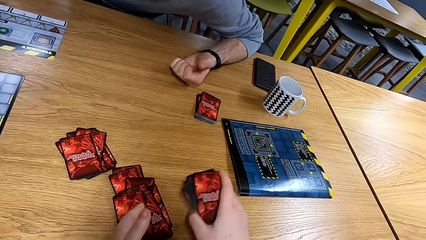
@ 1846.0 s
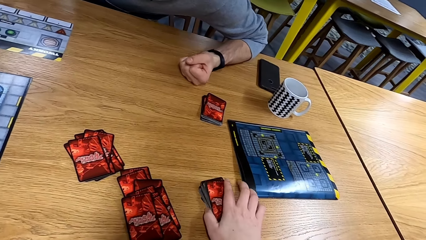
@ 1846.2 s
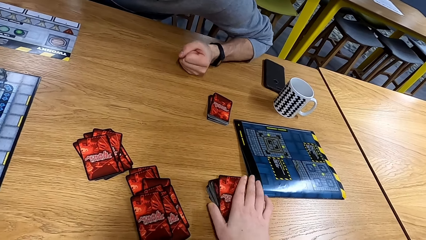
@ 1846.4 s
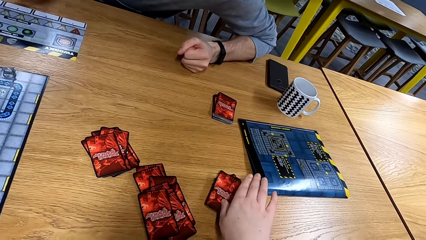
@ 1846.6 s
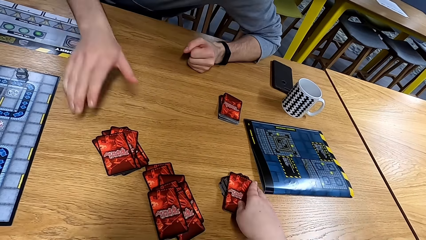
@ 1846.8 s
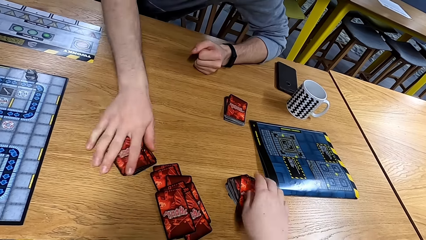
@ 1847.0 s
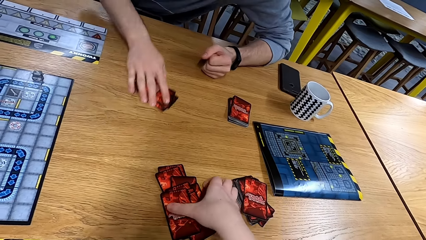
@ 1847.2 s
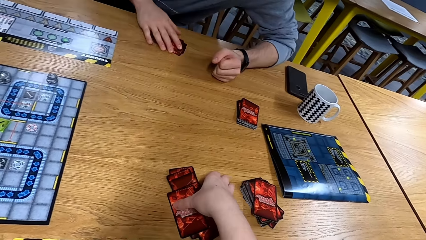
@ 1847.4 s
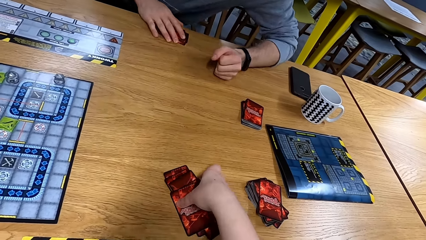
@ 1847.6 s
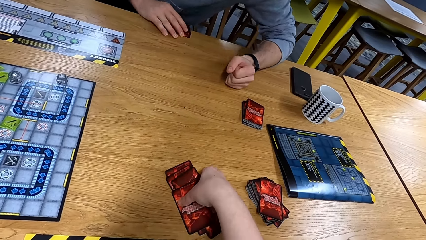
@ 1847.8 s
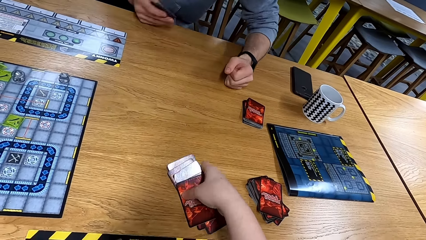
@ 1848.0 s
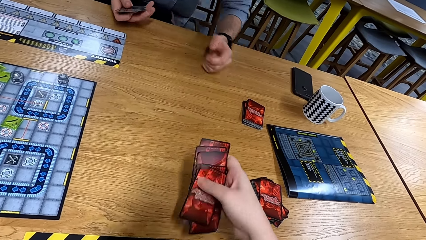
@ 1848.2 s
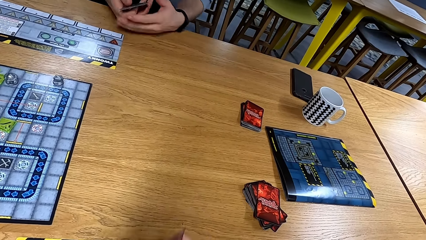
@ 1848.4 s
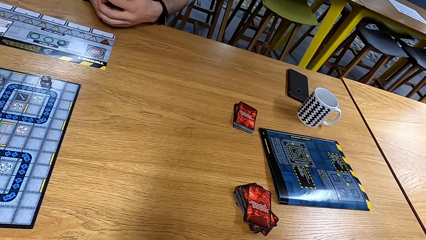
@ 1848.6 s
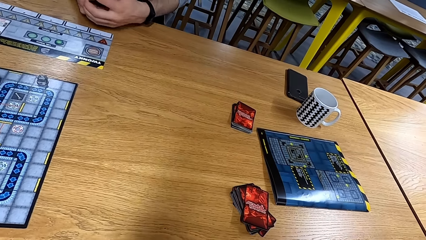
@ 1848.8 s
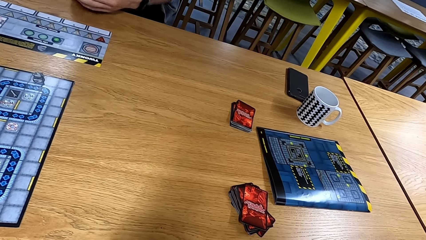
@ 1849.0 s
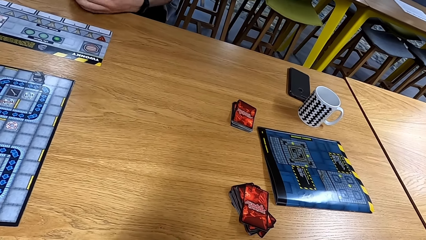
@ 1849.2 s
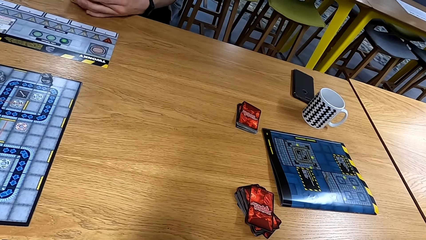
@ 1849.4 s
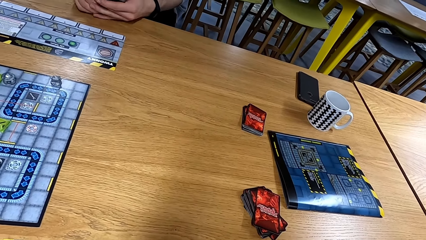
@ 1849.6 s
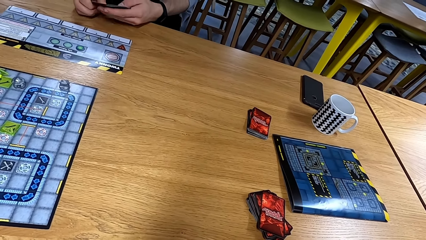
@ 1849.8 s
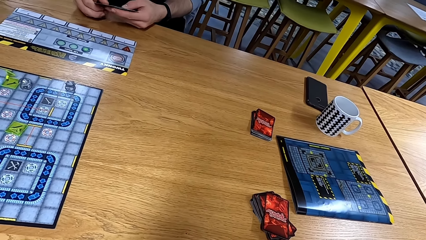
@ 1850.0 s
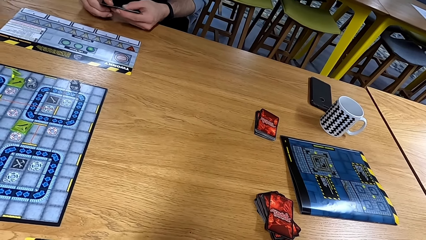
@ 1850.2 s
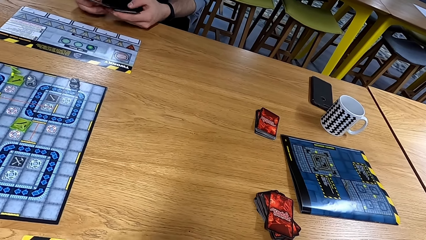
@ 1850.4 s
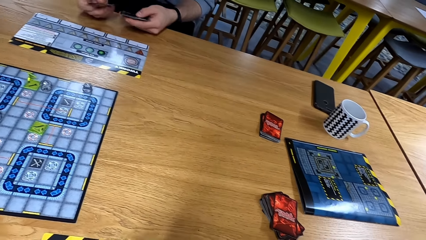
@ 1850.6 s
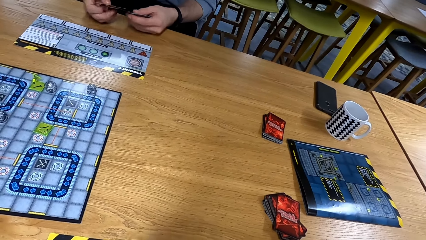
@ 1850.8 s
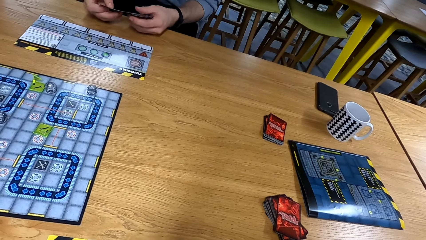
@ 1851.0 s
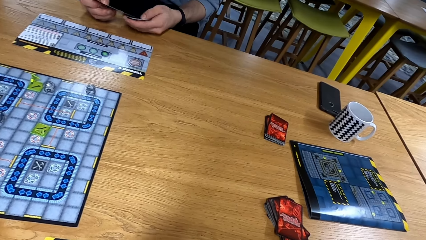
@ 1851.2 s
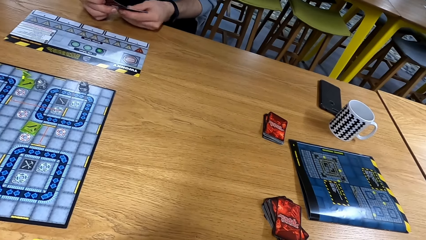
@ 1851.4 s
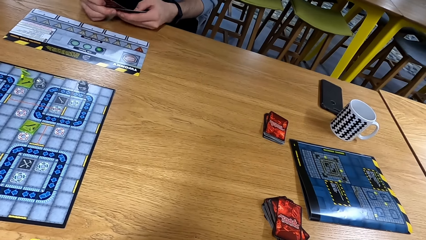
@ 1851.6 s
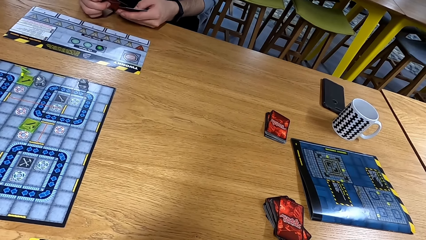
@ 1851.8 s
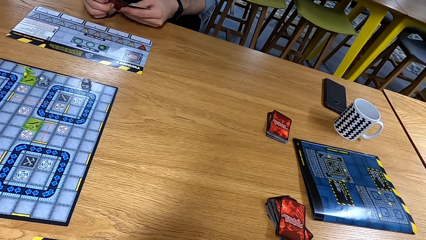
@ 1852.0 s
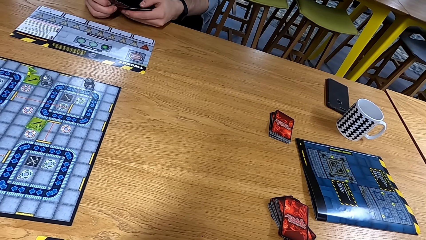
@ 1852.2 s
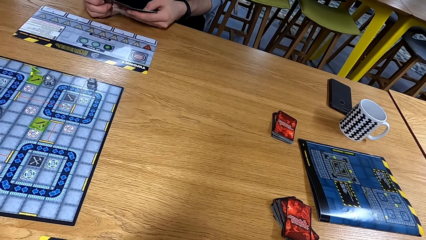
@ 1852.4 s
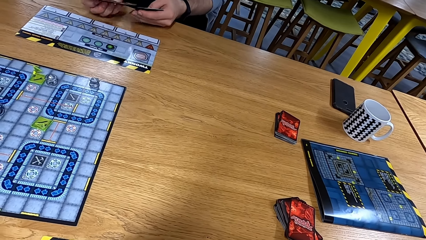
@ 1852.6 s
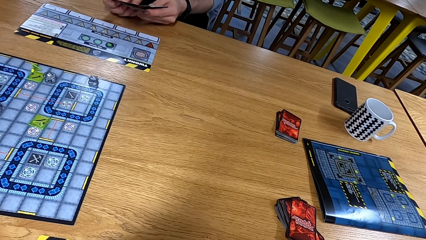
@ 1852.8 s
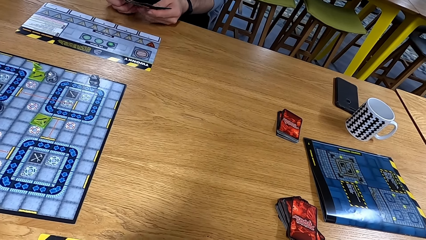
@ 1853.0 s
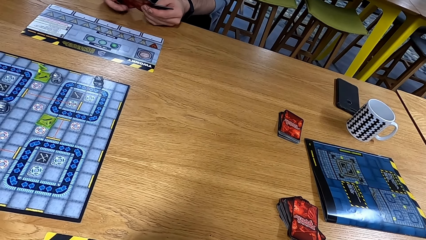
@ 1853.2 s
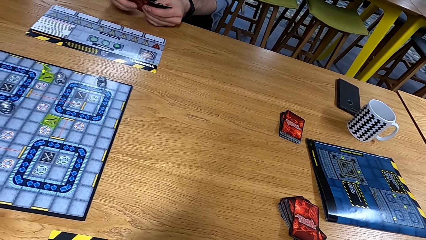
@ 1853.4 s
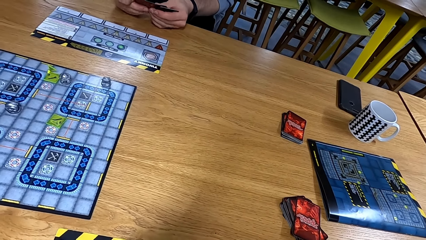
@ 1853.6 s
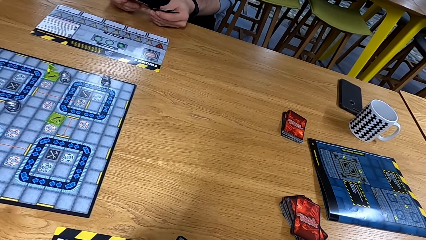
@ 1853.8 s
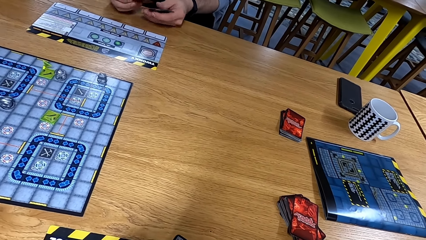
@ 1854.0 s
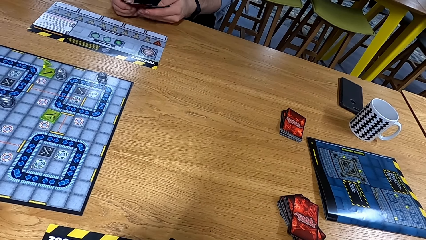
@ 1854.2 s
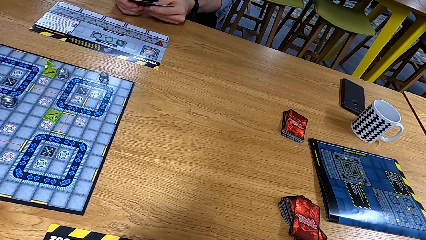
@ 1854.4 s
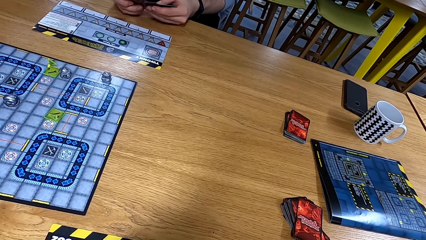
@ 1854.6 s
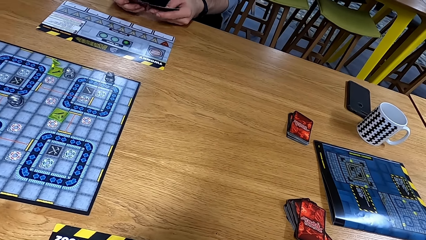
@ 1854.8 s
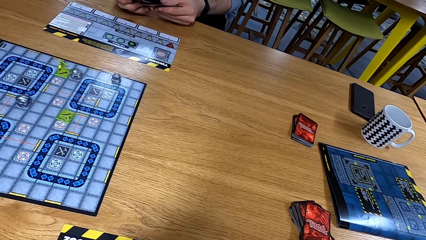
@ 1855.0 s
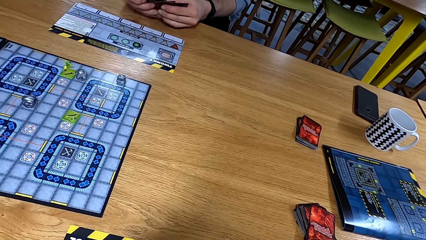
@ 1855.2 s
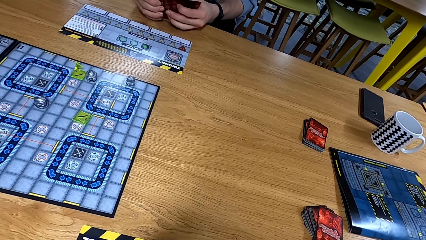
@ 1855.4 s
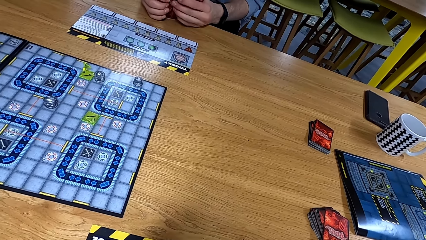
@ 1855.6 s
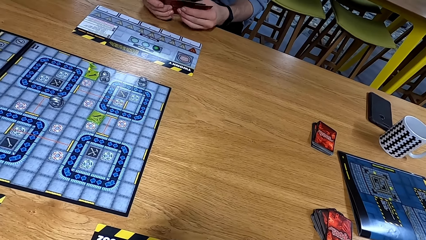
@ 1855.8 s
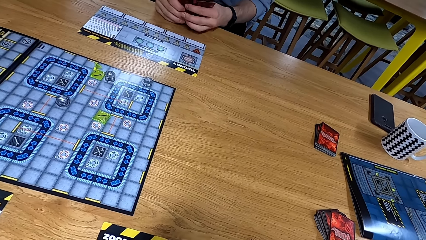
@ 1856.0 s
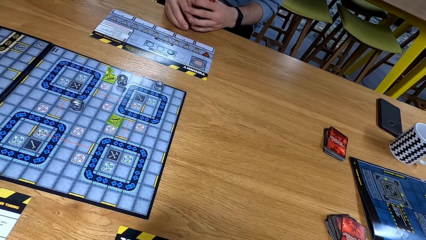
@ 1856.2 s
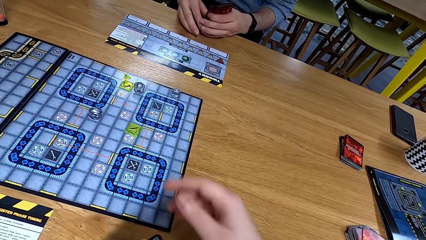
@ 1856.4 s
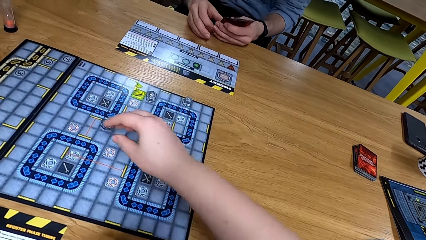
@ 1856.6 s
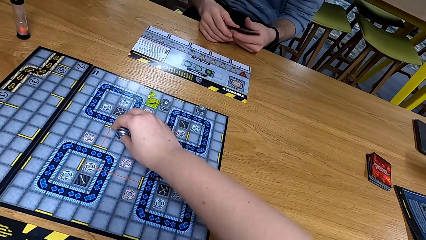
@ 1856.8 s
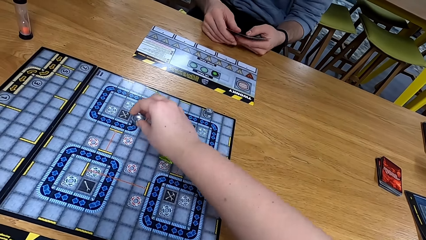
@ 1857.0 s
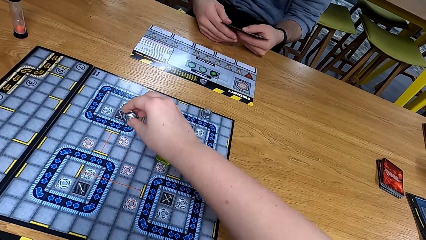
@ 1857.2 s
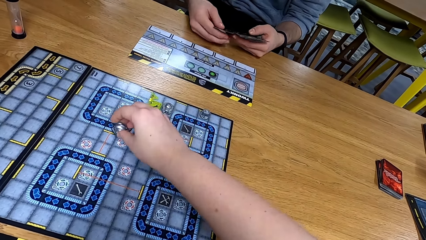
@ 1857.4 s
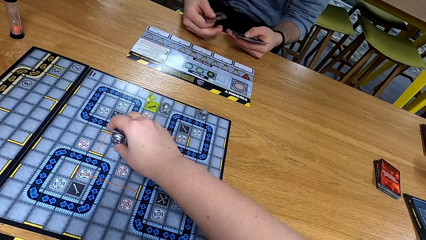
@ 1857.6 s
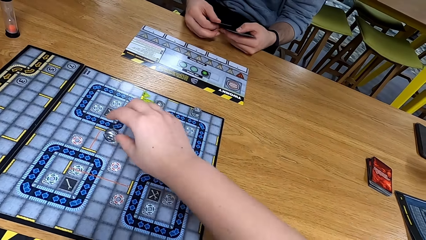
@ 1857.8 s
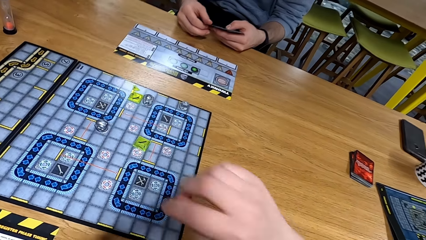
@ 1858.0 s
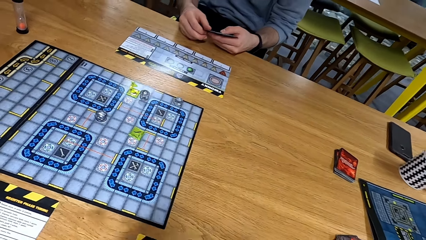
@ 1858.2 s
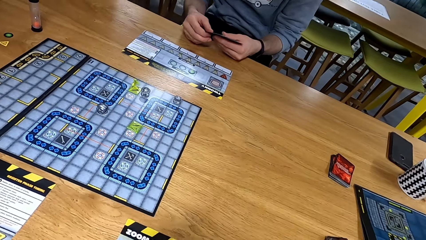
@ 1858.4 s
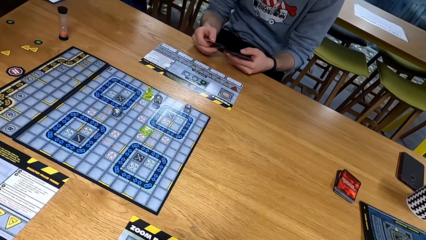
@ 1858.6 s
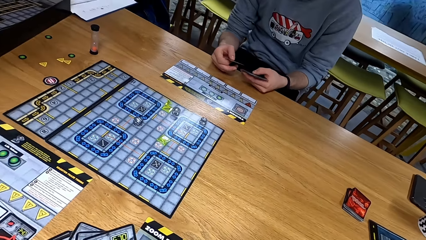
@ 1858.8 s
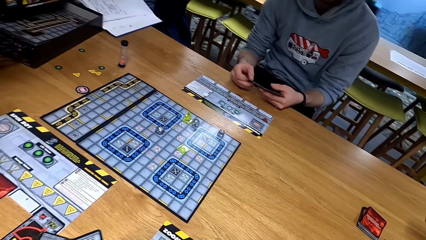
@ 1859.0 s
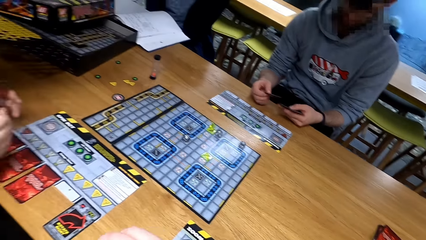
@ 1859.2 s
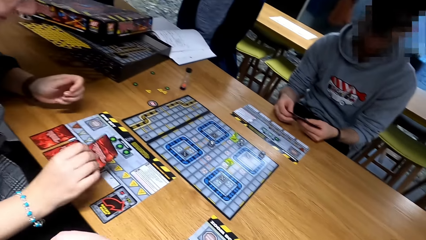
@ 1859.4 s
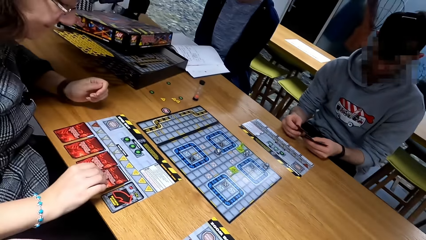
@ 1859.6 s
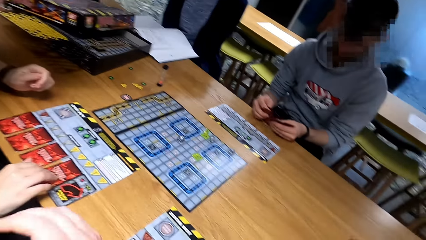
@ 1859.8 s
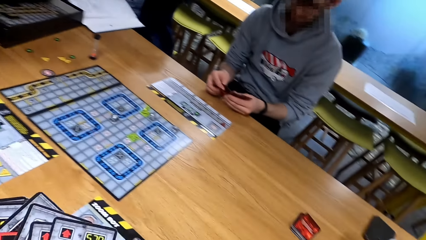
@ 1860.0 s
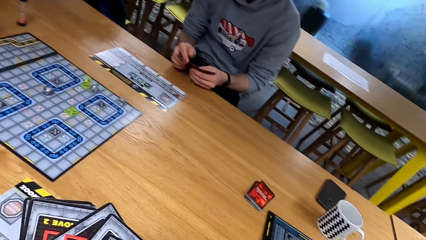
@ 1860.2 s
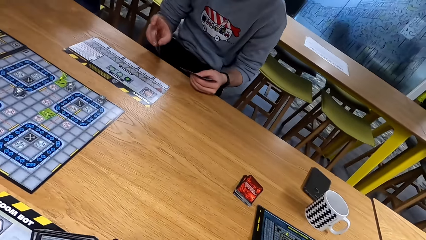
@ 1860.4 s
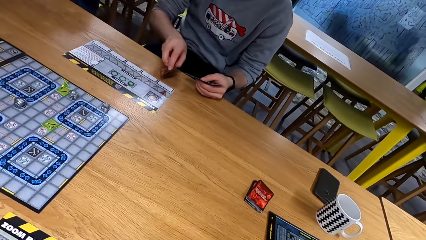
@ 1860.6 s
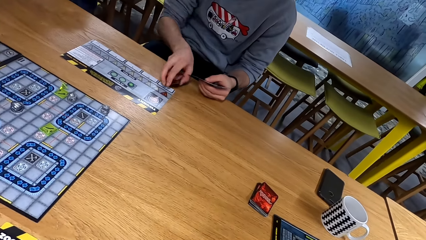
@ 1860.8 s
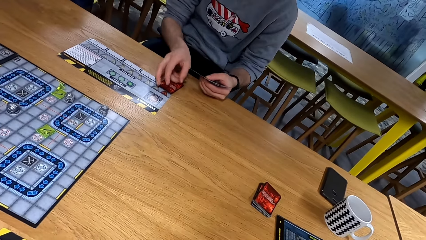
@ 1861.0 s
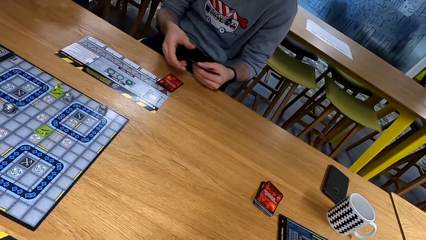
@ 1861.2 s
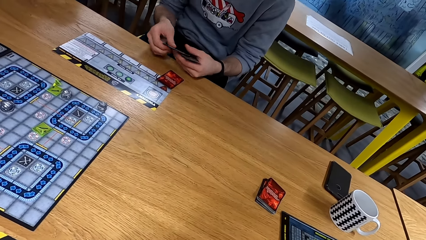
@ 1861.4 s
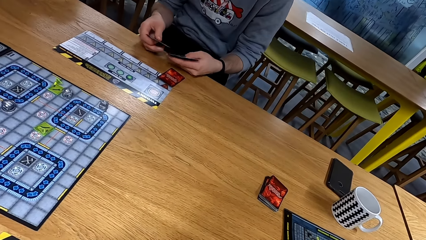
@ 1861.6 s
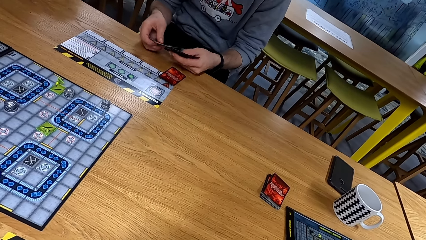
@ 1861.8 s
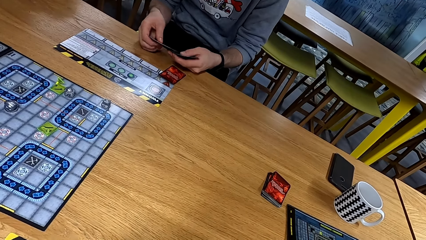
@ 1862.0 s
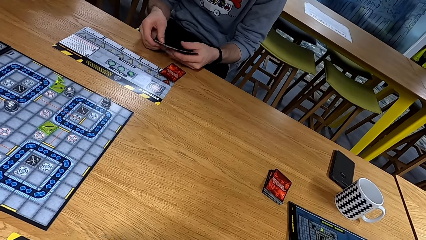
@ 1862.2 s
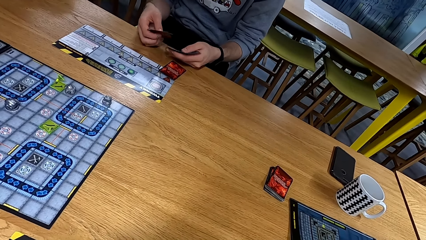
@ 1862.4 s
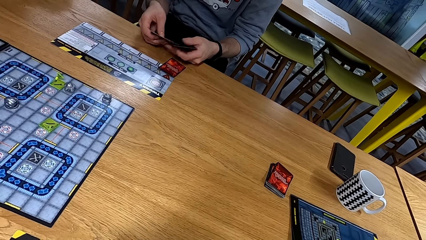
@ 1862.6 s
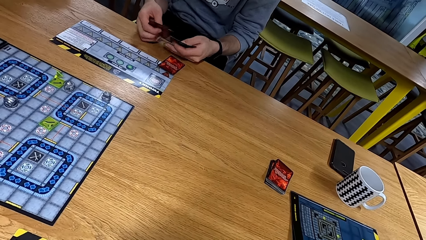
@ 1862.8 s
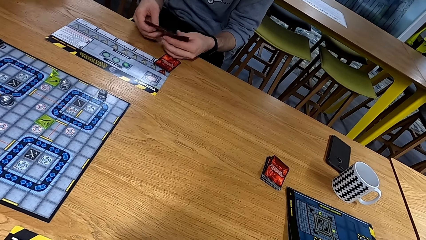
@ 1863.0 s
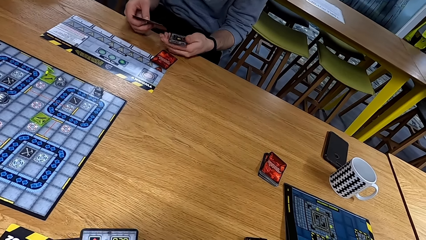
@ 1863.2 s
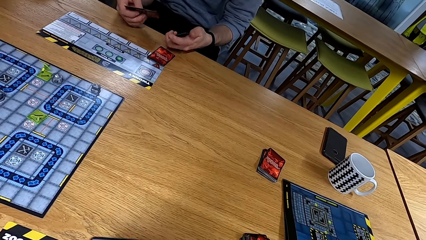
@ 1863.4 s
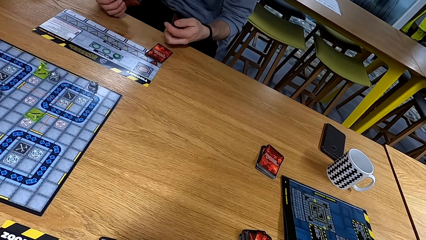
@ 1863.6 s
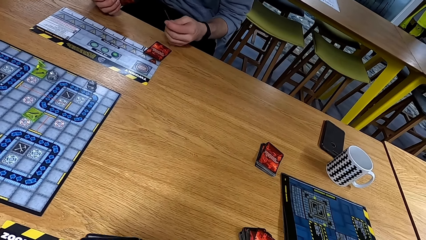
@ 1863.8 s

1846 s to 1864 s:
The camera wearer puts cards down. A man moves the cards. The camera wearer picks up the cards. The man arranges the cards. The camera wearer moves a dice. The man arranges the cards. The camera wearer looks aside. They arrange the cards. The man arranges the cards.
